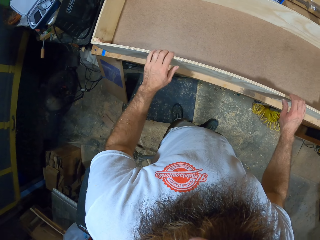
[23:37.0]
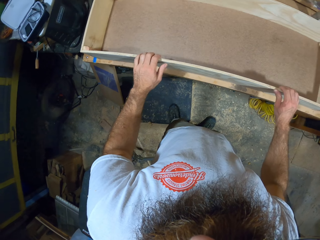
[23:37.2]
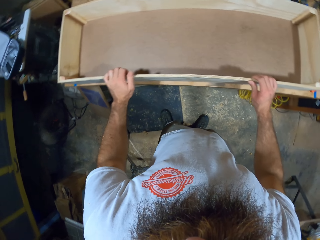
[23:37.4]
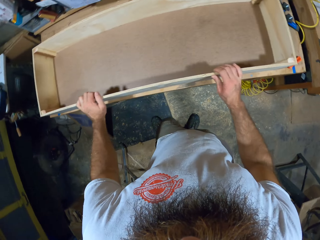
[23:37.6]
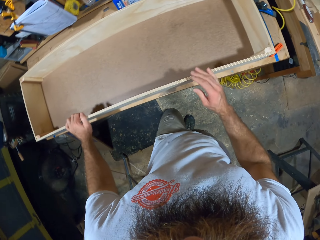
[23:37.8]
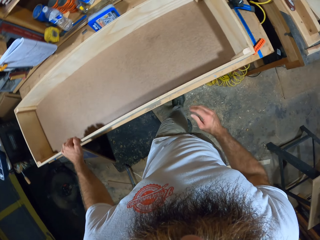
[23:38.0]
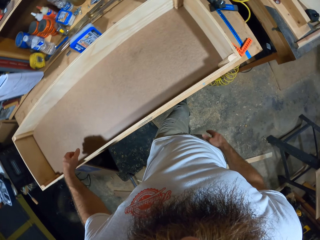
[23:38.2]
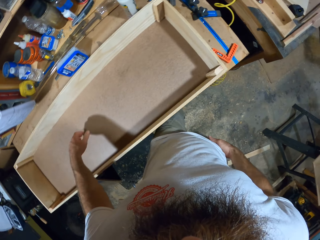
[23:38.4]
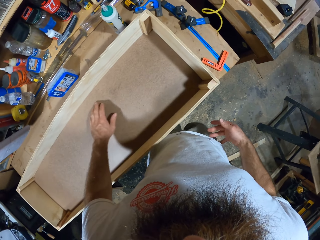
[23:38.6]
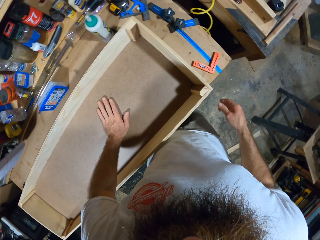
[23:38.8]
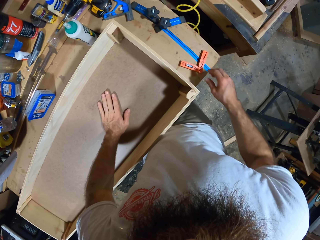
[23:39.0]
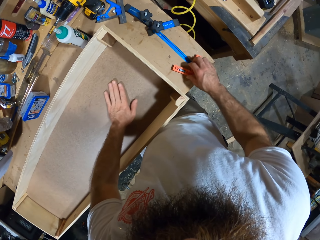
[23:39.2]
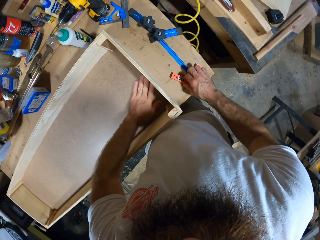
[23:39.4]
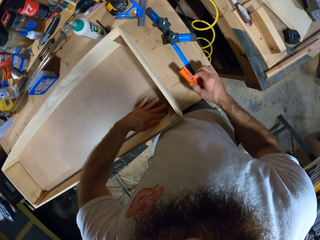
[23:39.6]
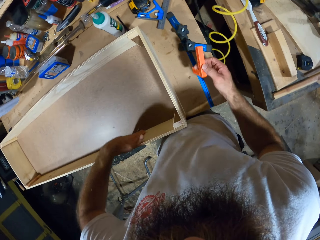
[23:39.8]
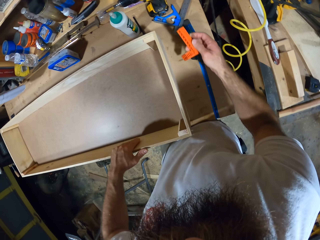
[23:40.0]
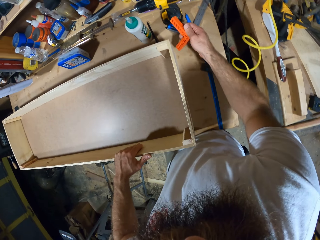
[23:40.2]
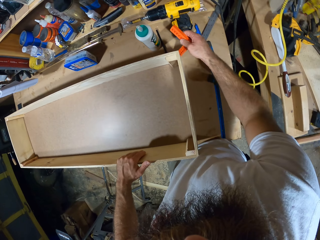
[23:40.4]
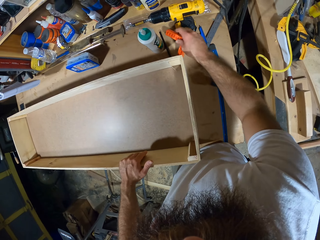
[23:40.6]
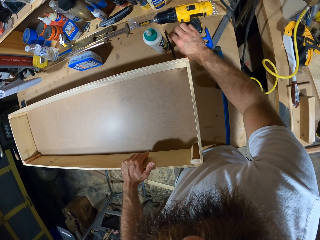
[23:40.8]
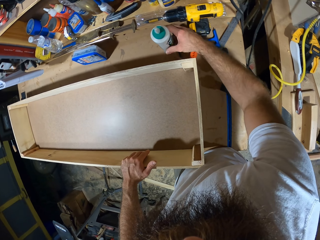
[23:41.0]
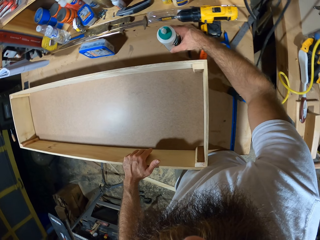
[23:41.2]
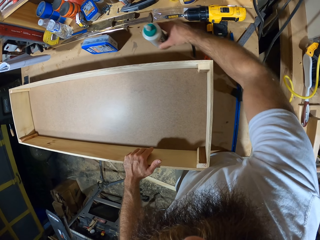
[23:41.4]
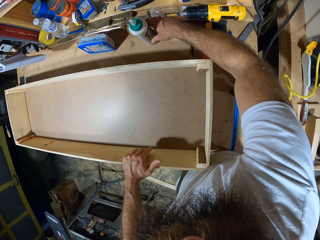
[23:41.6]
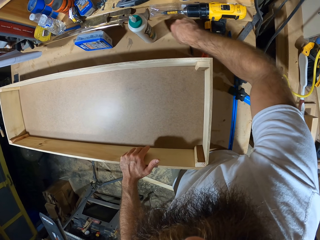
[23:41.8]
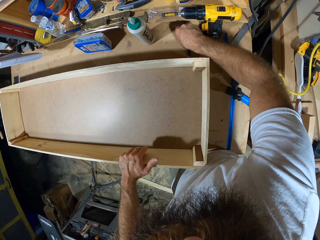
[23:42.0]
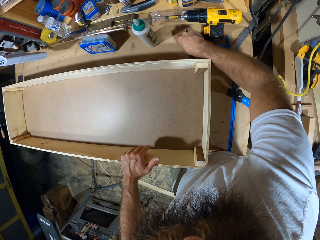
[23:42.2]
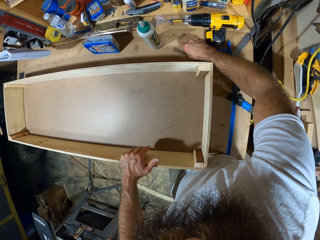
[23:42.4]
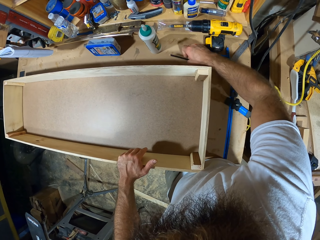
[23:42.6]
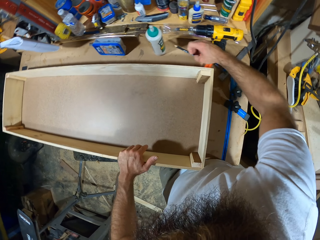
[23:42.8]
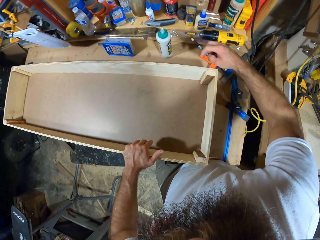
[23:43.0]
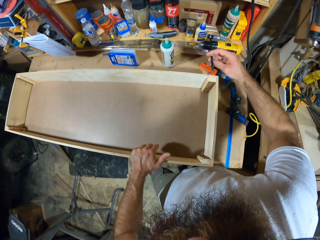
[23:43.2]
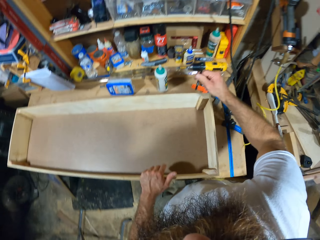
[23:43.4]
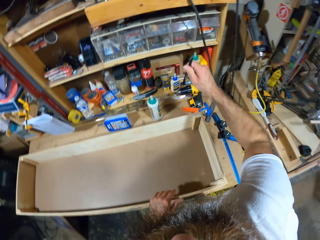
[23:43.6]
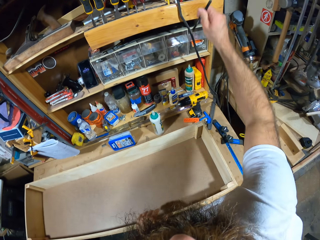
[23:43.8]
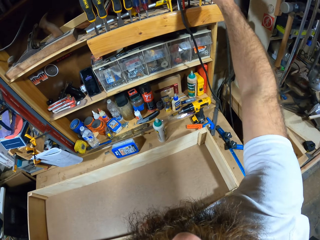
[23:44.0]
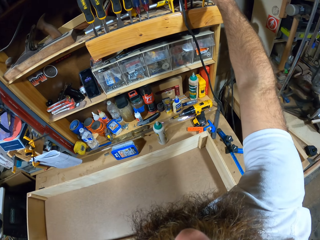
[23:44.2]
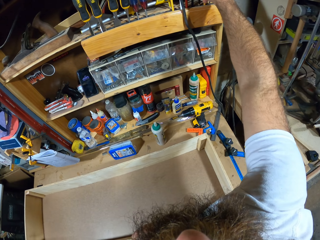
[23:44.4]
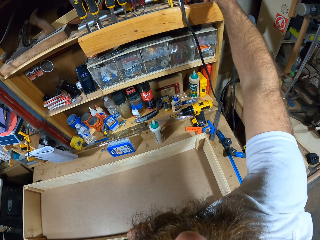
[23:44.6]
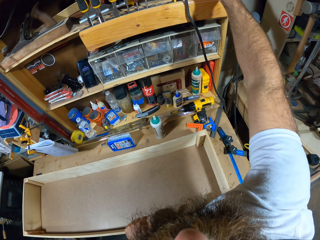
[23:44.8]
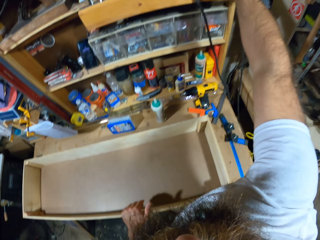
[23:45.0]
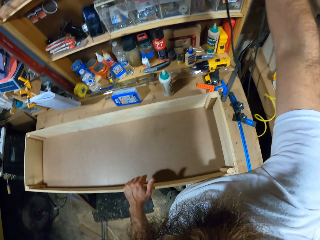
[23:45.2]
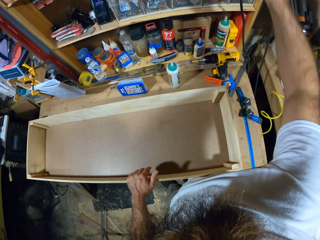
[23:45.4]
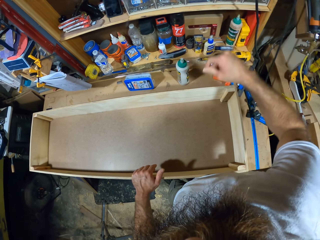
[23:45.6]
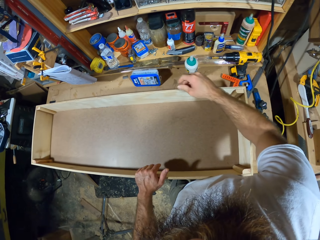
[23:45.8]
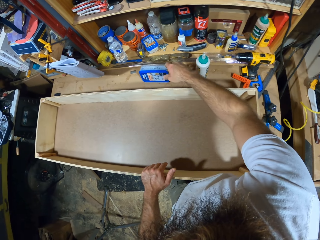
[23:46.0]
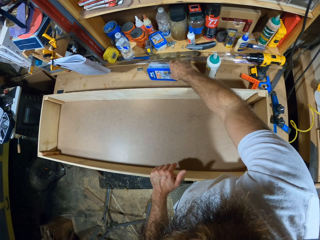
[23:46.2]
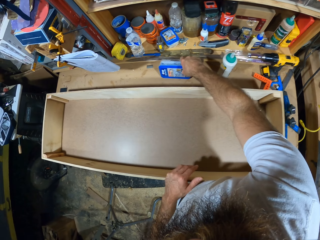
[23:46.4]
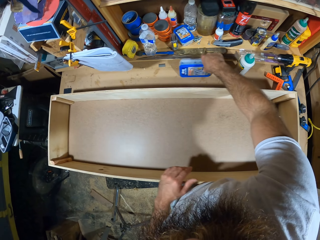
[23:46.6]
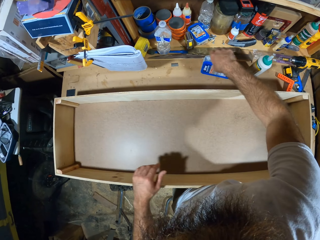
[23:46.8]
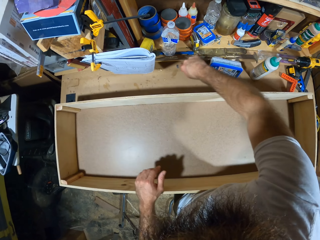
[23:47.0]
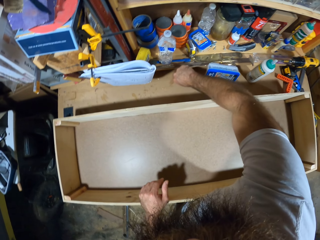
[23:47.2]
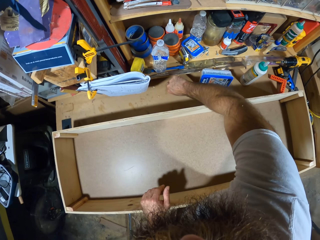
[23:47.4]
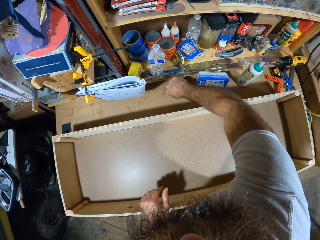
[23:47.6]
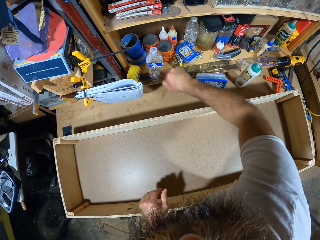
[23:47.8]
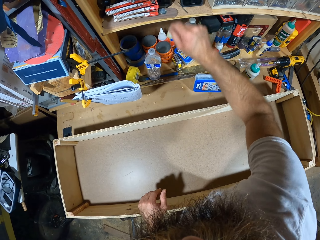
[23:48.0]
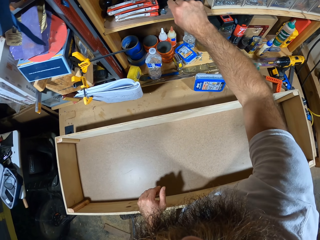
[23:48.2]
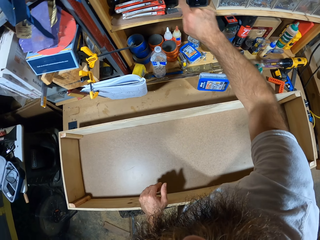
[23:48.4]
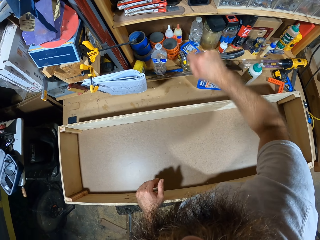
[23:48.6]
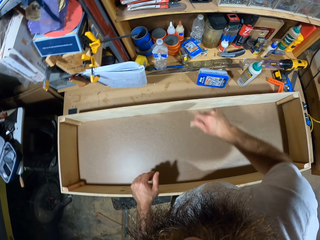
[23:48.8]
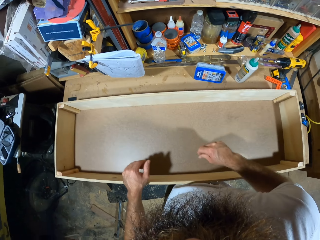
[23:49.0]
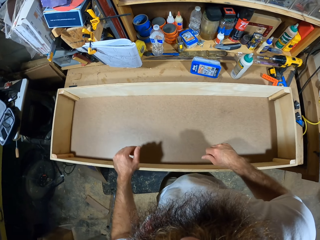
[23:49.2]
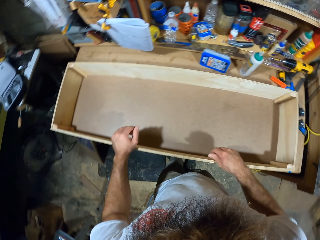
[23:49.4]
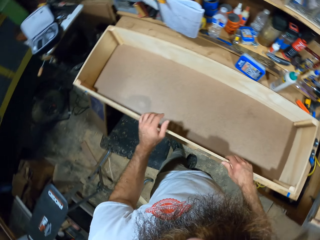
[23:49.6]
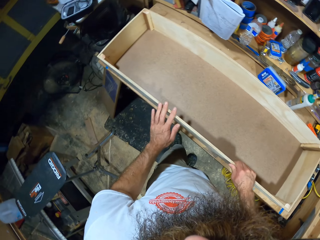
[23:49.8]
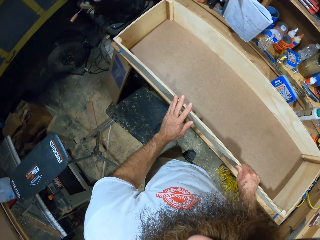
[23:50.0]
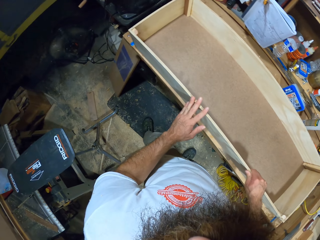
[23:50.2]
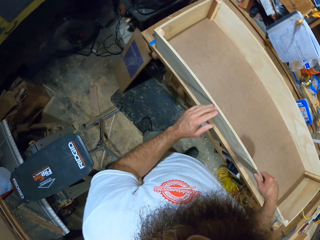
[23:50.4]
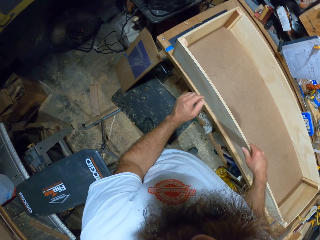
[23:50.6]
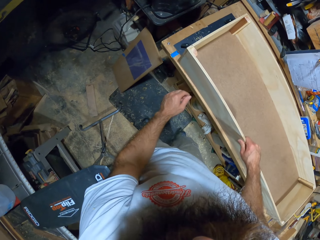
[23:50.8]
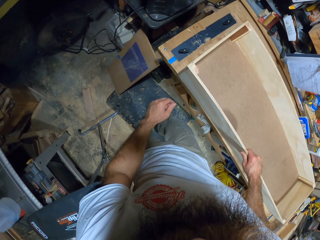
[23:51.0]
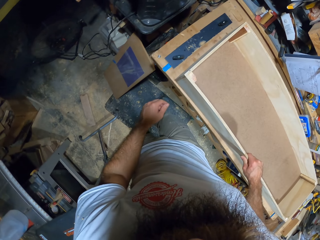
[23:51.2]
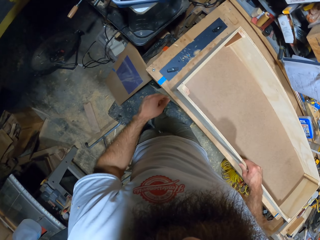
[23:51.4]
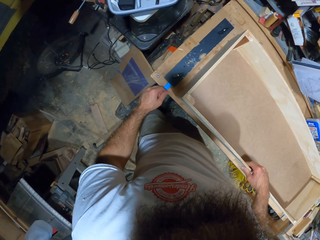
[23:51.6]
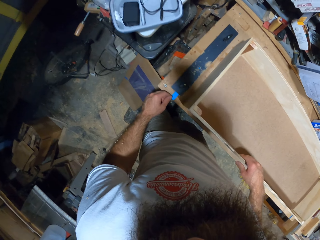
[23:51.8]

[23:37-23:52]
The camera wearer looks at the wooden box. He picks up a Relitec square from the table with his right hand. He drops the square in his right hand on the table. He pushes a Titebond liquid on the table with his right hand. He picks up a pencil on the table with his right hand. He drops the pencil in his right hand on the shelf. He shifts a box on the table with his right hand. He picks up a staple pin on the table with his right hand. He drops the staple pin in his right hand on the shelf.

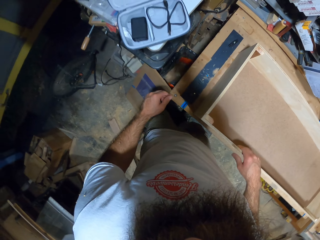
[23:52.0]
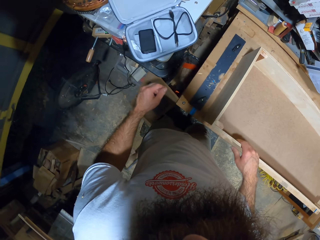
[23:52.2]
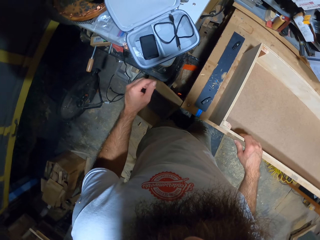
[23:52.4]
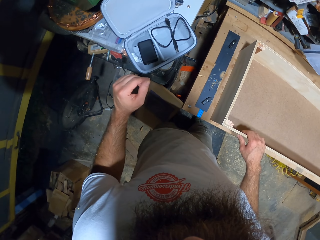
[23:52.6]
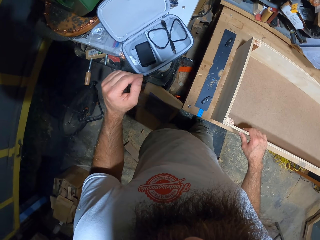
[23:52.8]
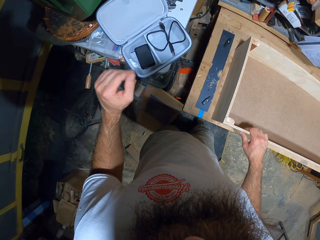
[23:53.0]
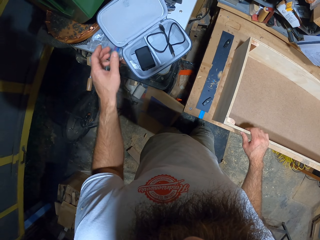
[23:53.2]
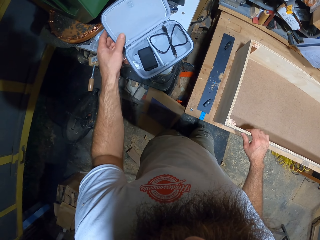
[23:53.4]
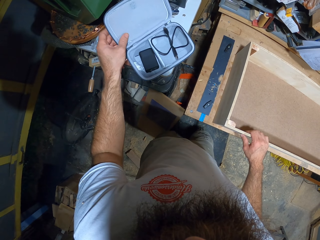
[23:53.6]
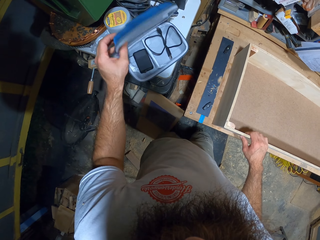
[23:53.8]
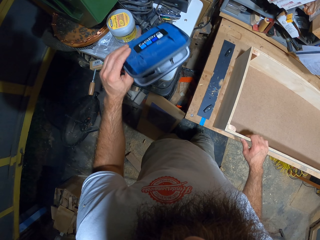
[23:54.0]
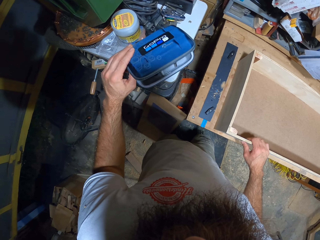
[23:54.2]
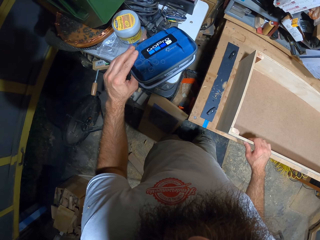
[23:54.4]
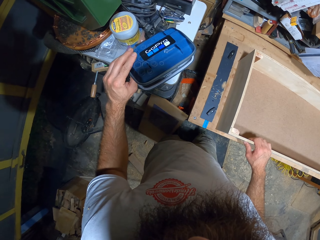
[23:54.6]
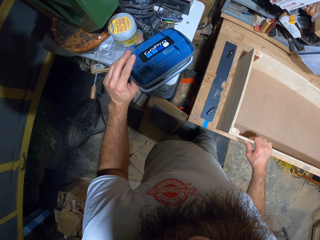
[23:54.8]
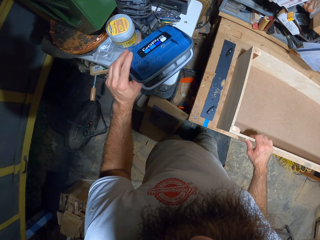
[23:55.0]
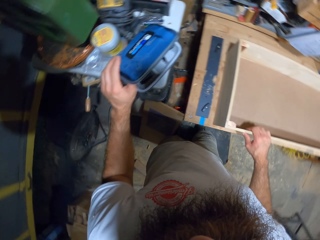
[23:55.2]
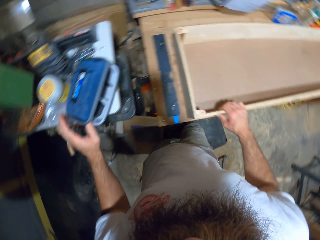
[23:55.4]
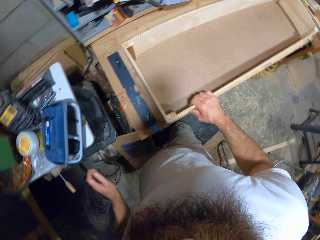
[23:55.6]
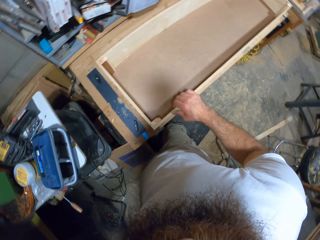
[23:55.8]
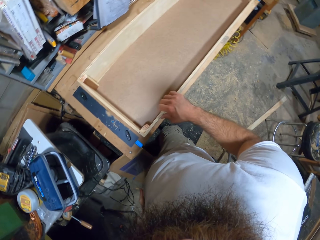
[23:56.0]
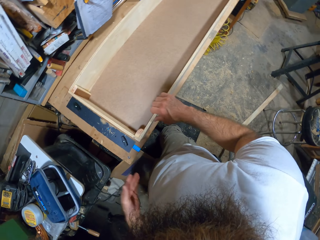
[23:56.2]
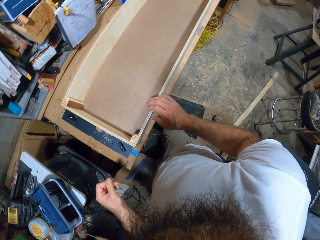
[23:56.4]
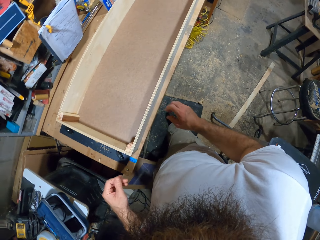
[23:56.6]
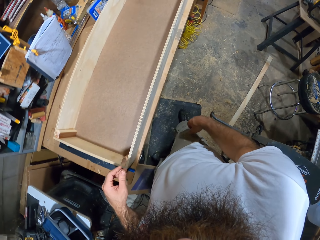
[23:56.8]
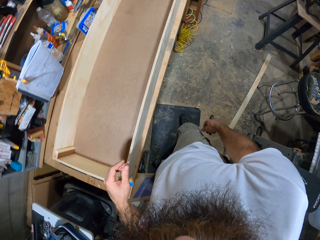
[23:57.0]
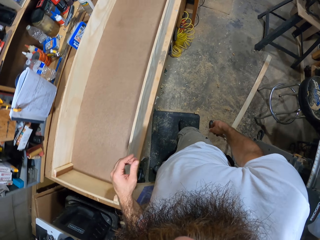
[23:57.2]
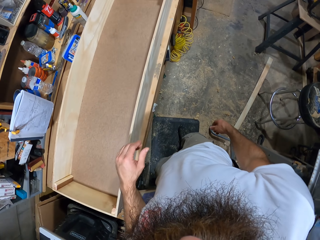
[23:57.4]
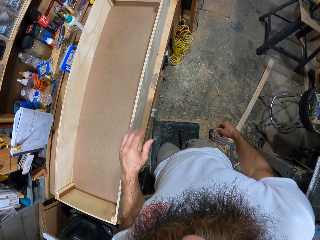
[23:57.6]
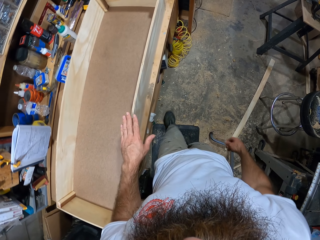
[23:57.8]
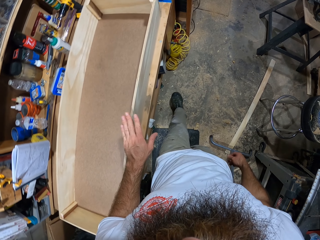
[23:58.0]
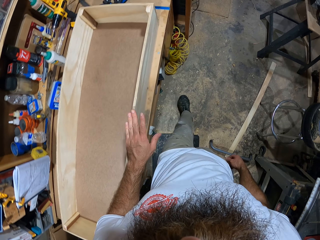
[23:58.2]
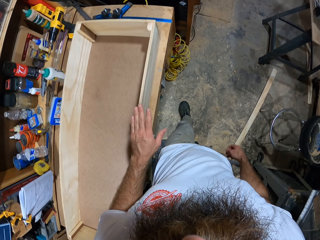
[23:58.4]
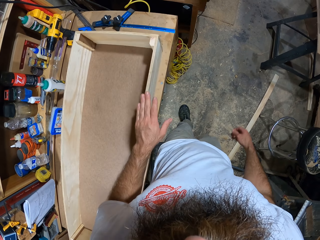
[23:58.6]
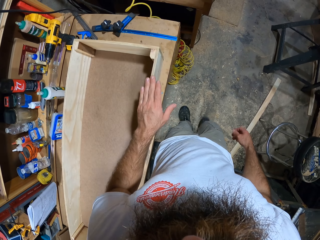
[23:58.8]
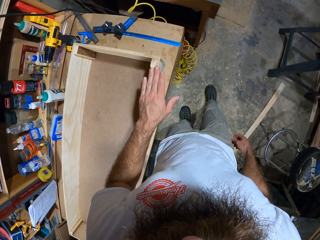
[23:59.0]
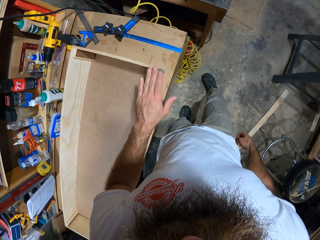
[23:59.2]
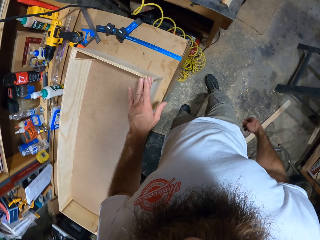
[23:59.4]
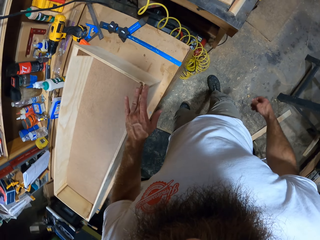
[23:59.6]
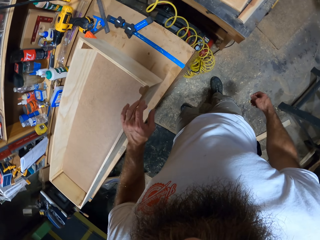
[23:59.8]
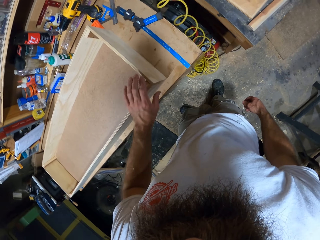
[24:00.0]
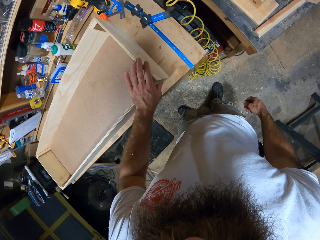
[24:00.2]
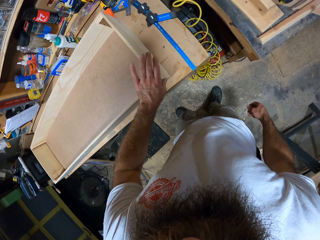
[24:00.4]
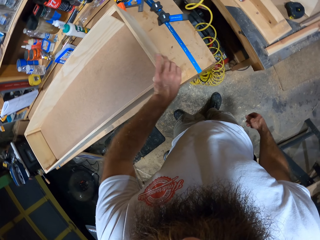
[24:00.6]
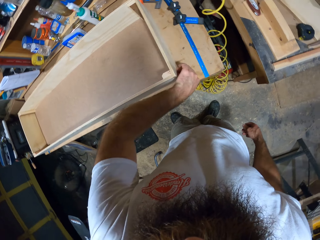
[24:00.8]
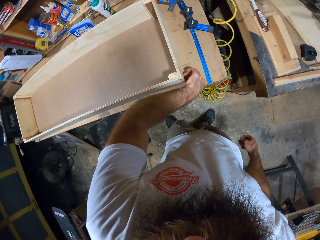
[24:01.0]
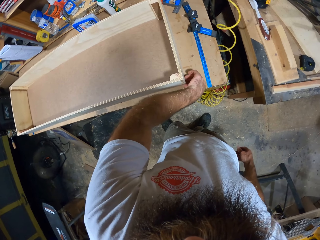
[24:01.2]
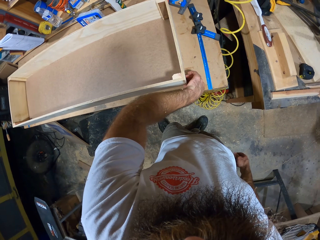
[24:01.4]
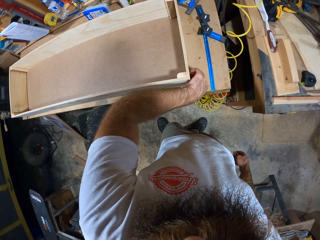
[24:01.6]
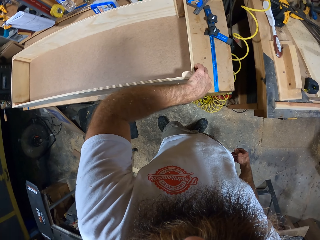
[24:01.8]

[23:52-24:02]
The camera wearer holds a toolbox on a table with his left hand. He closes the GoPro case. He closes the toolbox on the table with his left hand. He walks. He rubs the woodwork on the table with his left hand.
